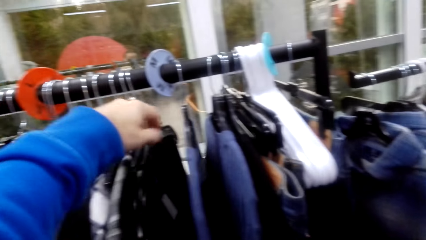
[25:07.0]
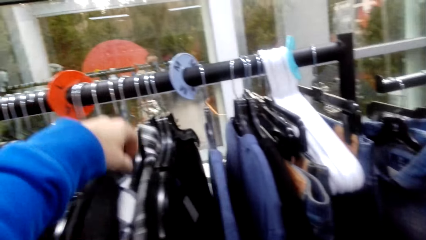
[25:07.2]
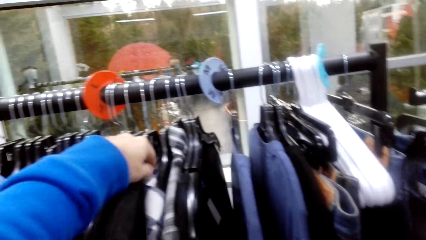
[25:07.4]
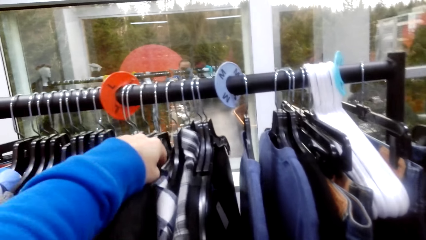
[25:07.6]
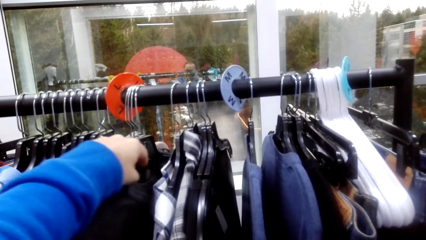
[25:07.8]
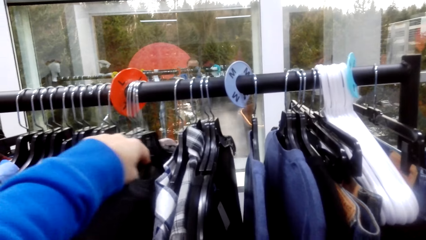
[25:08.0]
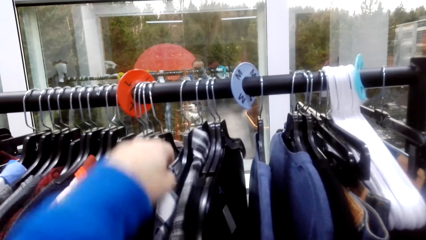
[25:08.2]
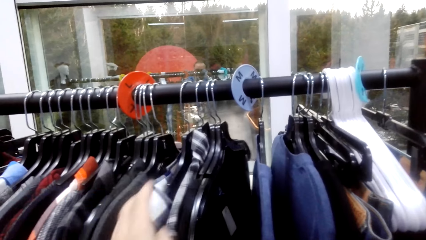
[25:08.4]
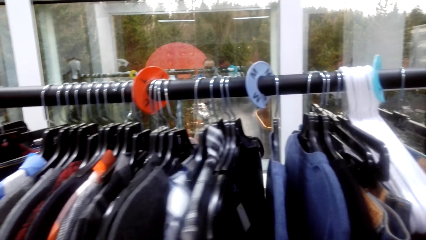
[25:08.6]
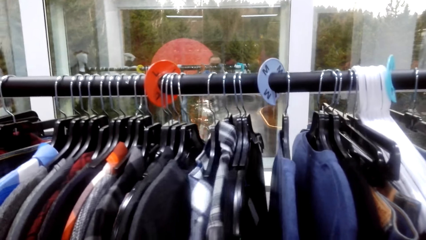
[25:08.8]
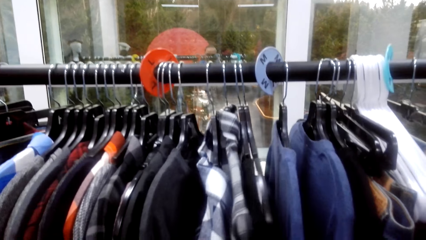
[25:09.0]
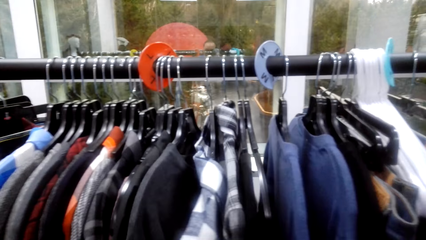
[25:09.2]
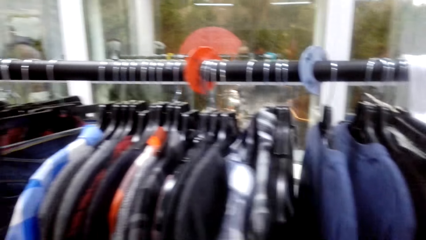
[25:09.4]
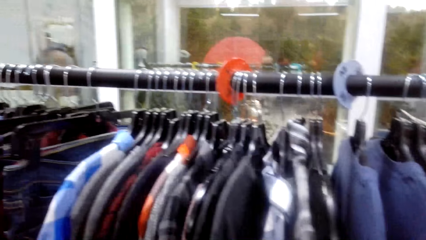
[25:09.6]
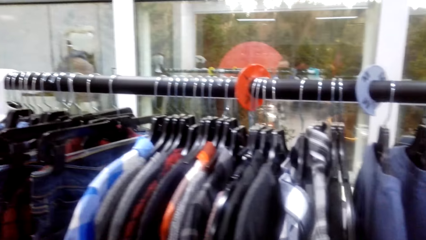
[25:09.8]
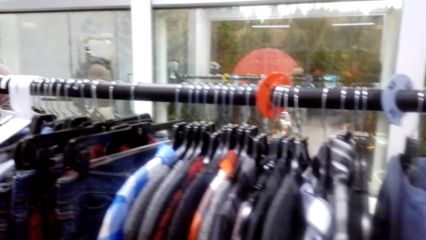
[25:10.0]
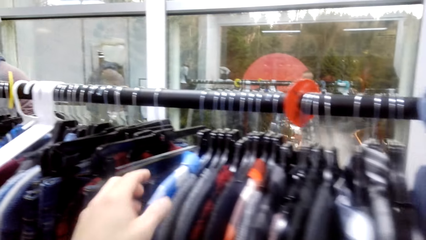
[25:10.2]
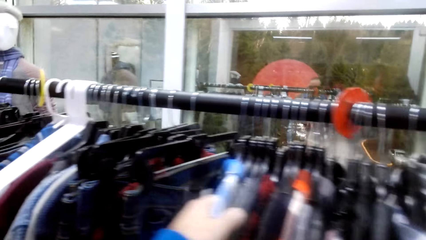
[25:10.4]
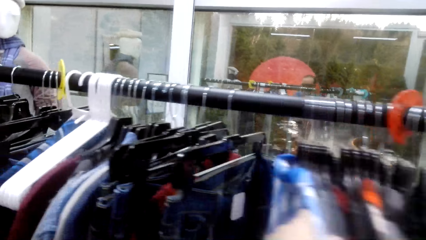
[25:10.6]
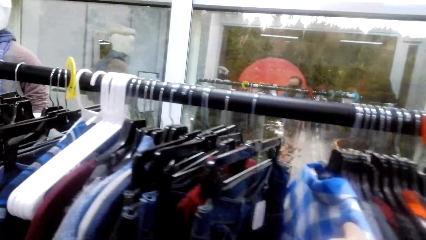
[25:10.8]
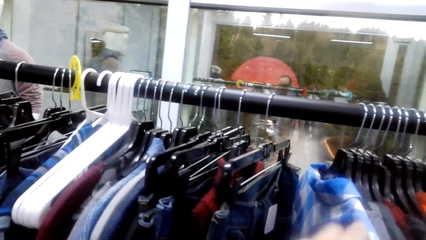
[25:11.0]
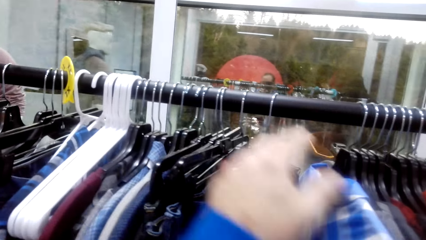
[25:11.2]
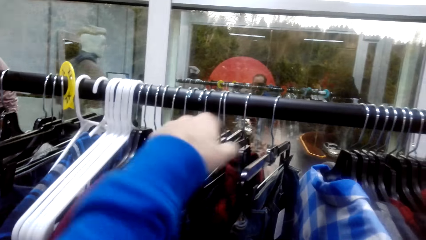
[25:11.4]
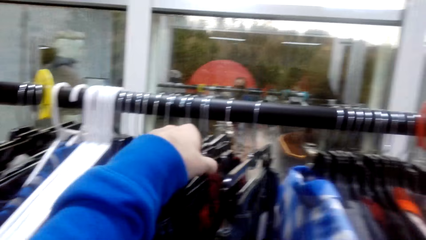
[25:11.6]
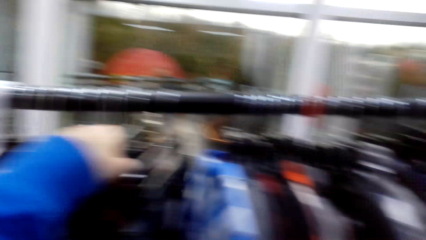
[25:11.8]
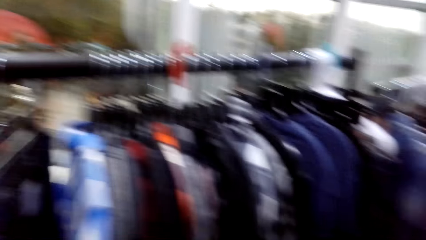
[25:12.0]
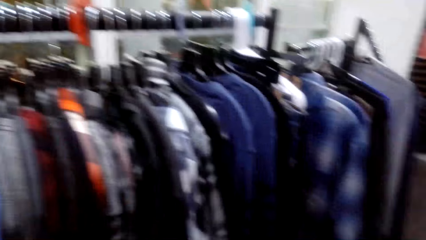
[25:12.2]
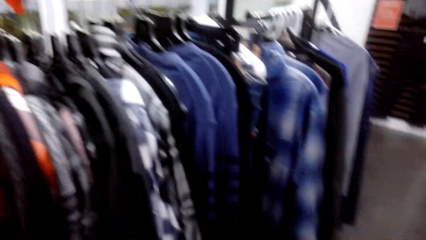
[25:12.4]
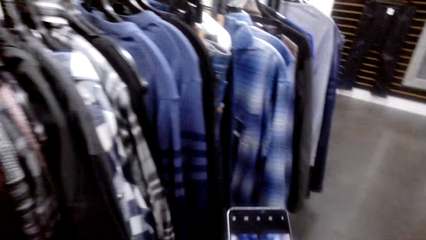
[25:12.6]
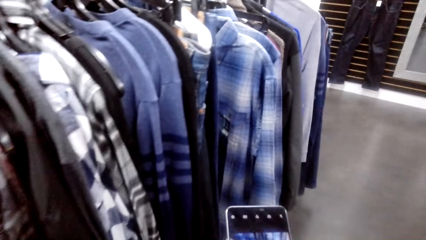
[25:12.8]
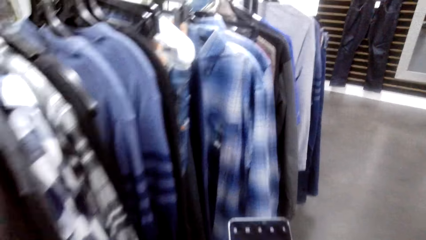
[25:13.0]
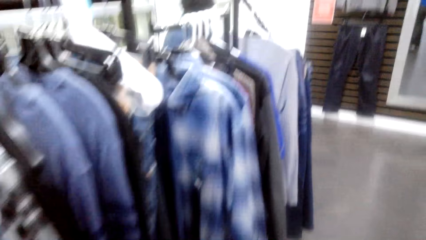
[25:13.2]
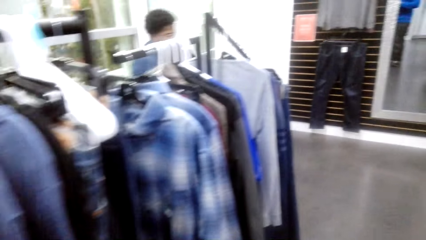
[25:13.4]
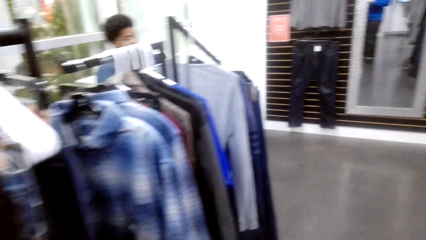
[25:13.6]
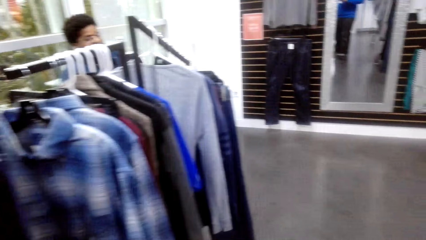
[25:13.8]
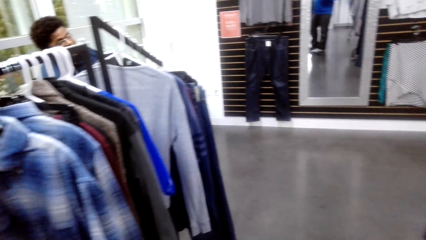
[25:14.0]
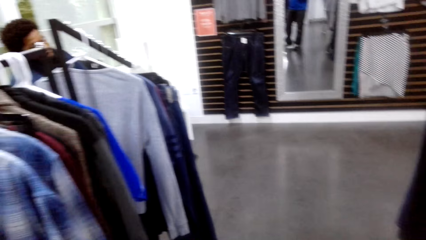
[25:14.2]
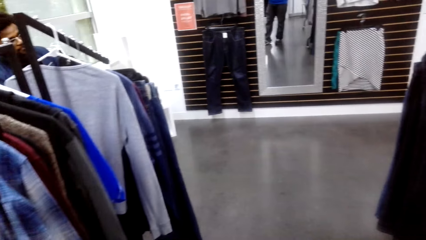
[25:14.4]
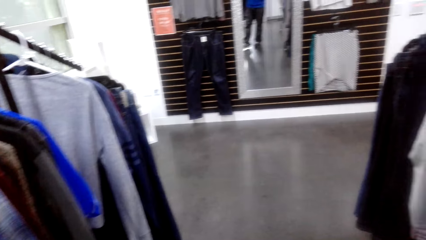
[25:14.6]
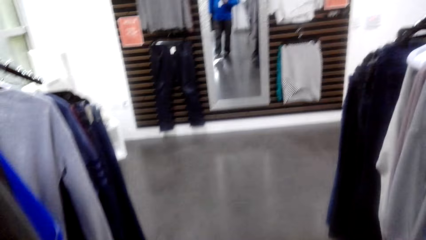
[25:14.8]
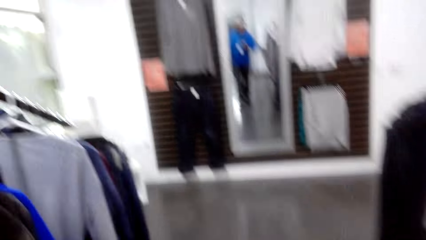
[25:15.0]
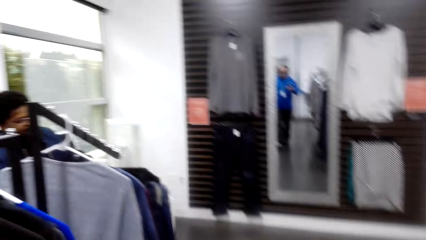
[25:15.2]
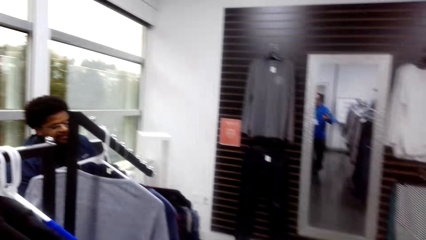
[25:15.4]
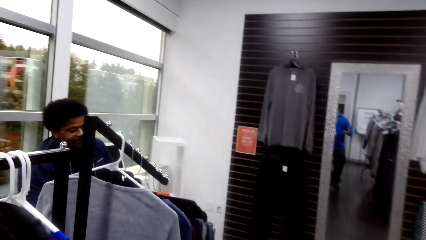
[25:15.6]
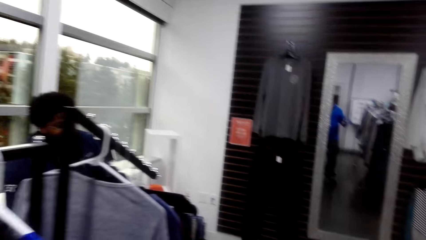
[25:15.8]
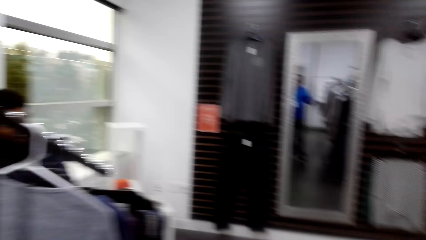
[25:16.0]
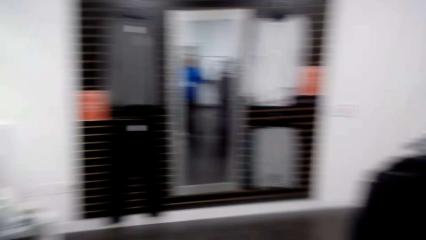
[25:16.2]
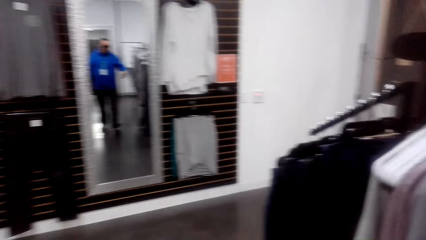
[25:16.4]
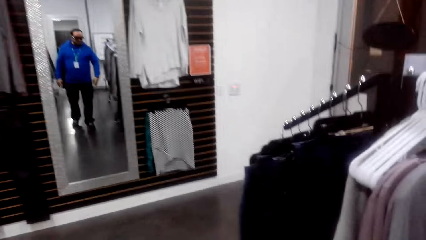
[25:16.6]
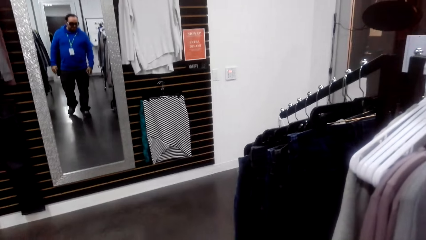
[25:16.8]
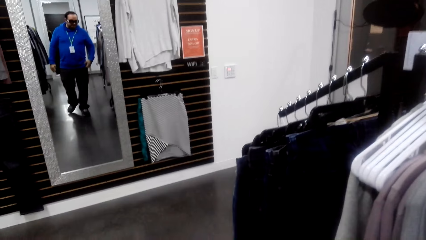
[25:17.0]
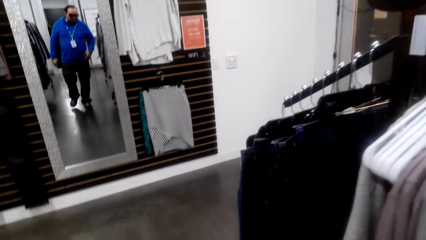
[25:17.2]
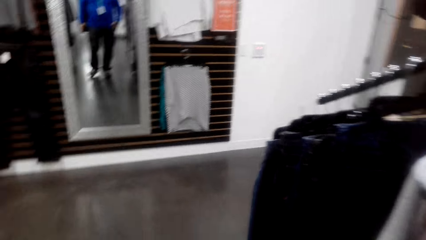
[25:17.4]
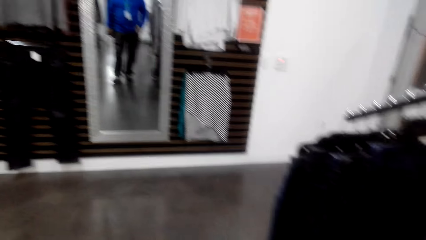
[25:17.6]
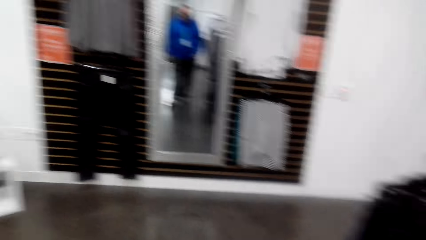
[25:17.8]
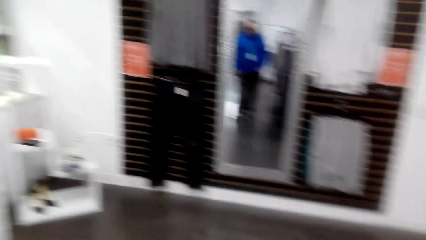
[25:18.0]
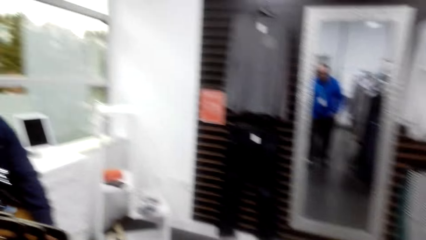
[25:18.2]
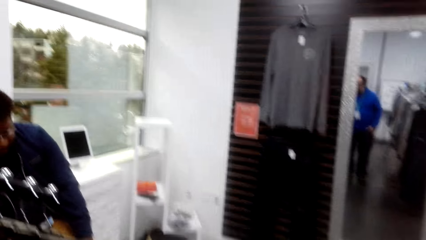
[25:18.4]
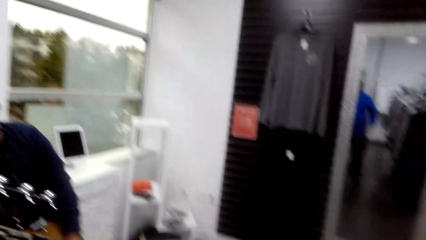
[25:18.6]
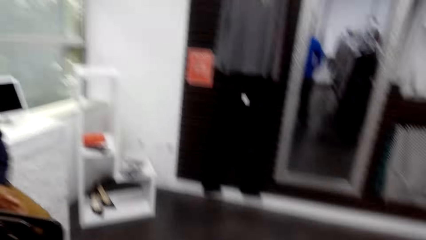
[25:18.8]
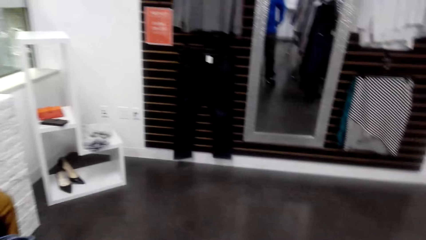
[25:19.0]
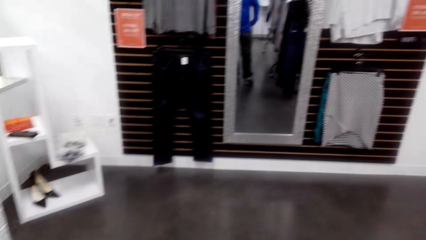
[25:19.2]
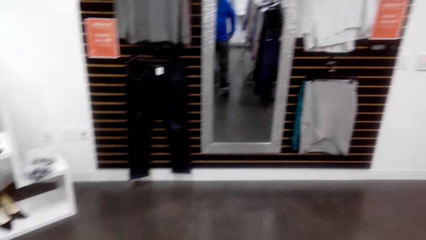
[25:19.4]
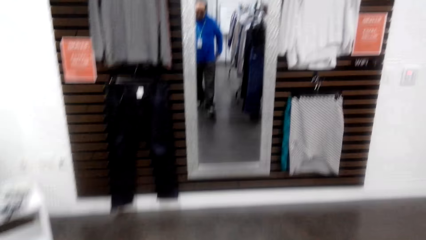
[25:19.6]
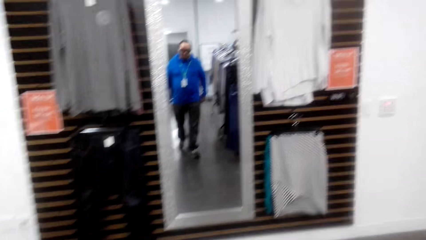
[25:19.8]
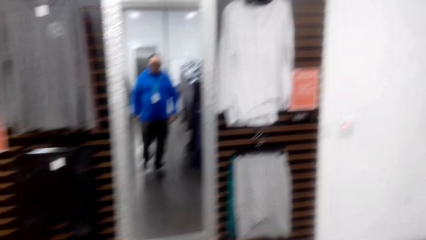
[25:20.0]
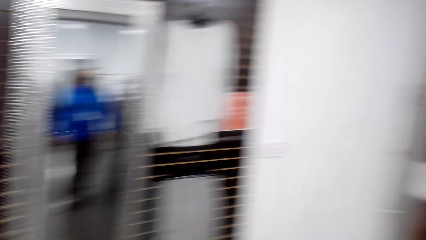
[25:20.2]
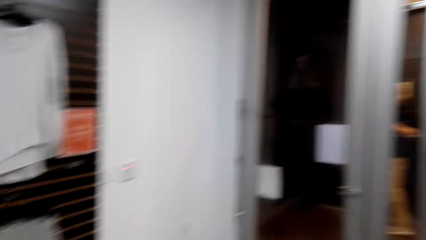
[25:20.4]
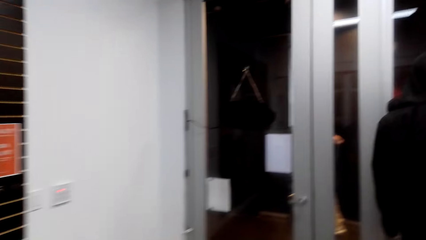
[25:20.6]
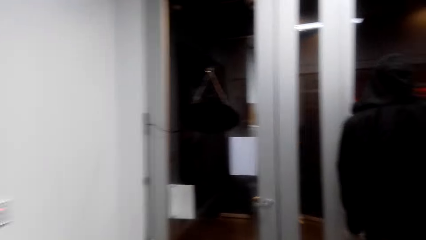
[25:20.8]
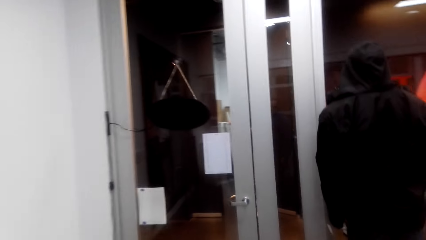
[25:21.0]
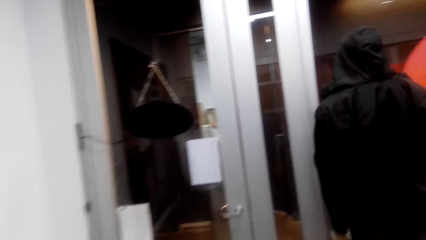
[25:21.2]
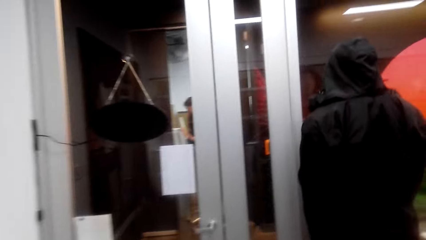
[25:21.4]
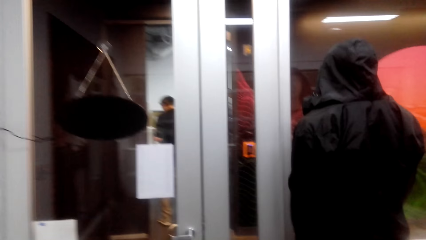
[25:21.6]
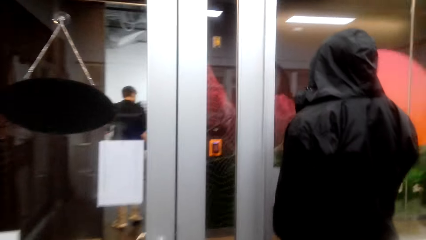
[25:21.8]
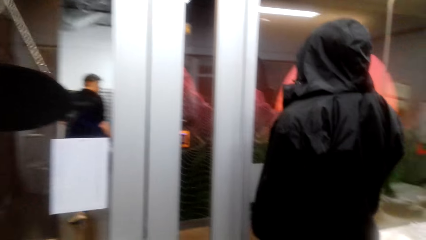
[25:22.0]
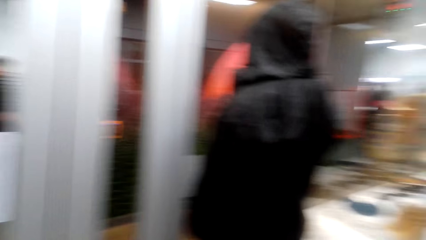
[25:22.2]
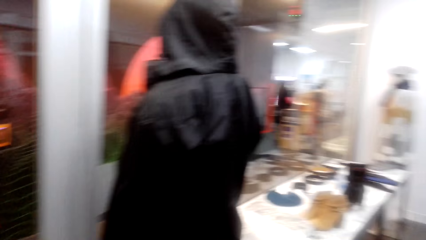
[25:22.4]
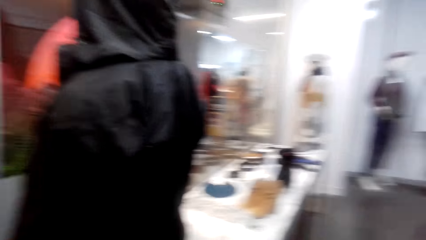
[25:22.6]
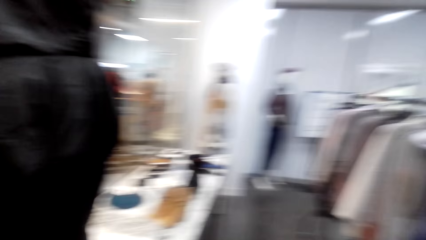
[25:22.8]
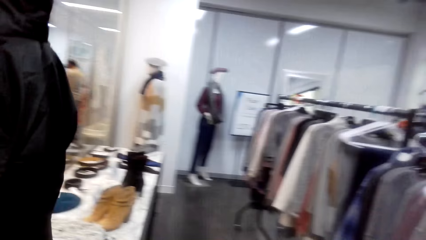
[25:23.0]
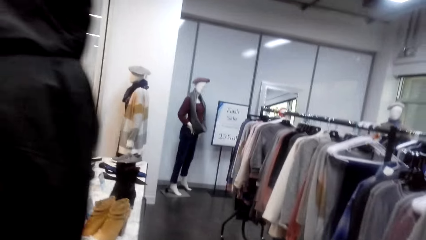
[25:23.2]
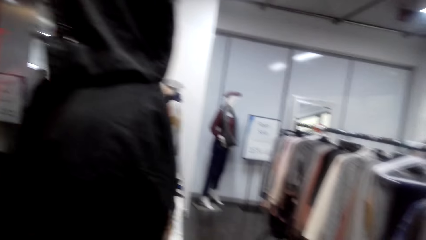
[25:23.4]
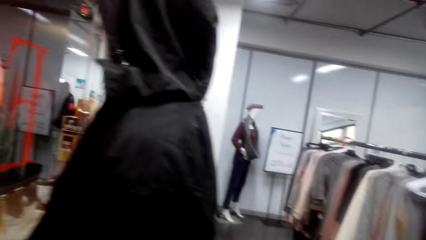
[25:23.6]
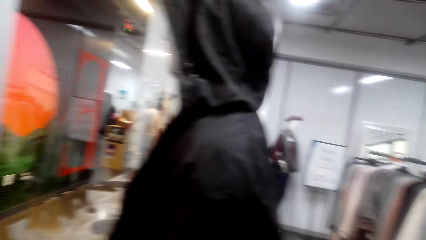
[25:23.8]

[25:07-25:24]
The camera wearer touches some clothes. They scroll the phone. They walk around.
